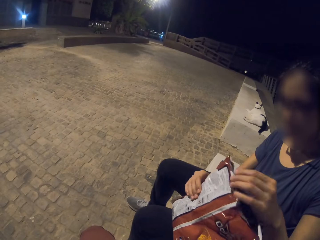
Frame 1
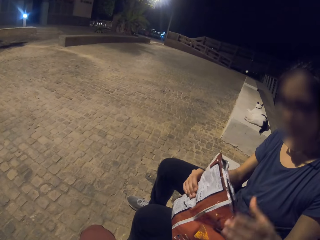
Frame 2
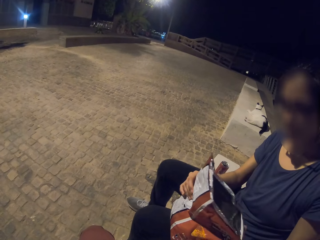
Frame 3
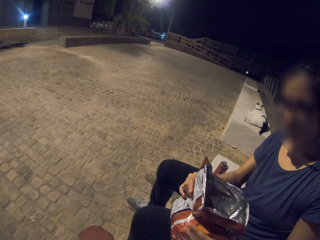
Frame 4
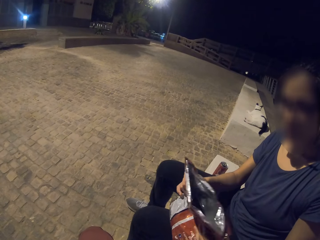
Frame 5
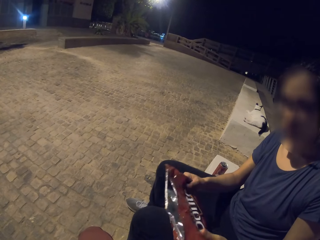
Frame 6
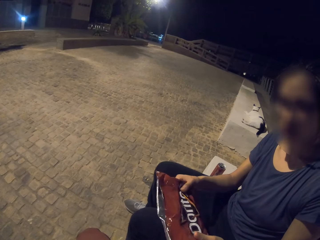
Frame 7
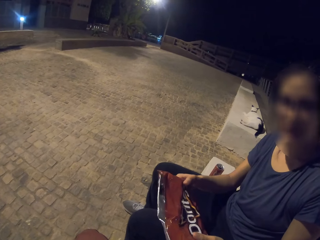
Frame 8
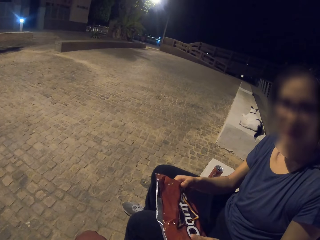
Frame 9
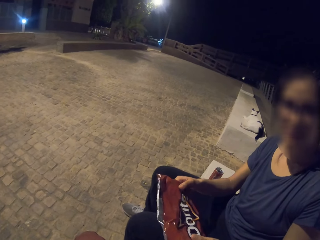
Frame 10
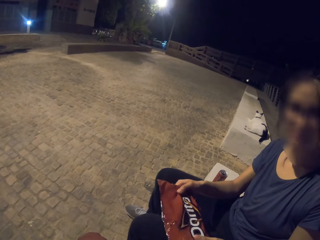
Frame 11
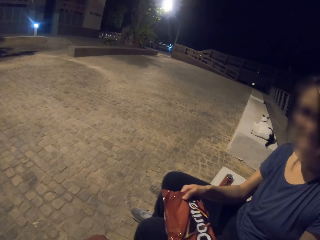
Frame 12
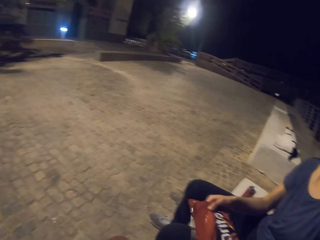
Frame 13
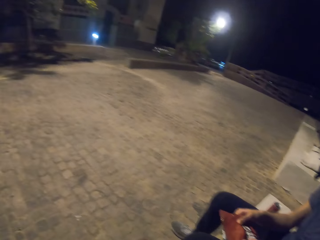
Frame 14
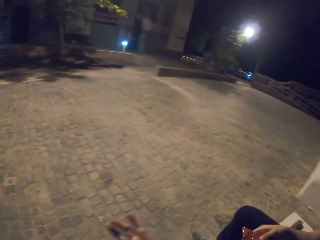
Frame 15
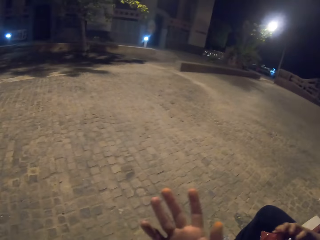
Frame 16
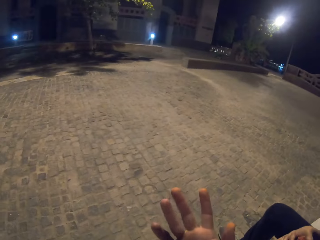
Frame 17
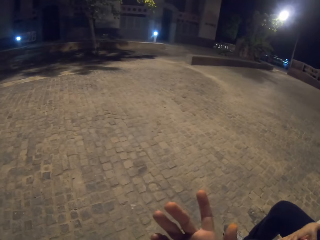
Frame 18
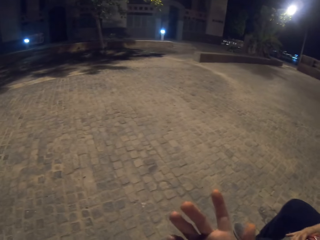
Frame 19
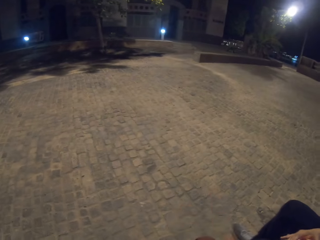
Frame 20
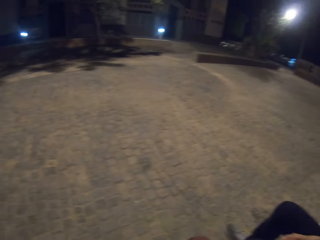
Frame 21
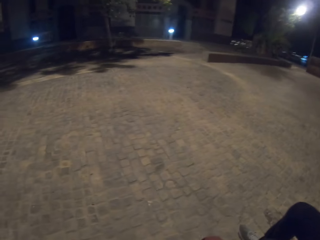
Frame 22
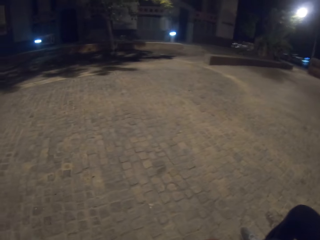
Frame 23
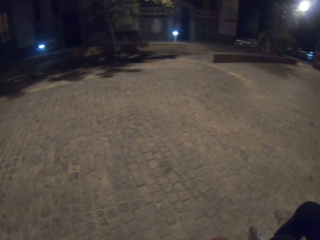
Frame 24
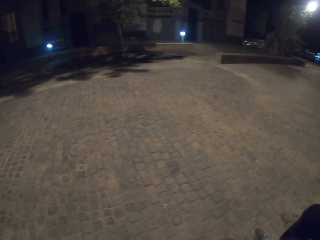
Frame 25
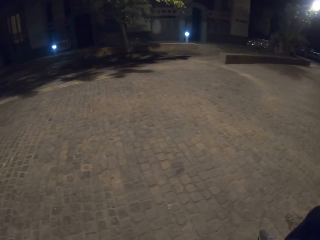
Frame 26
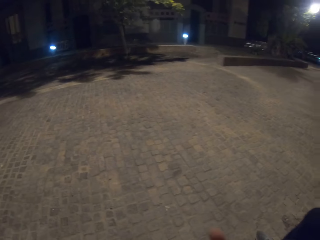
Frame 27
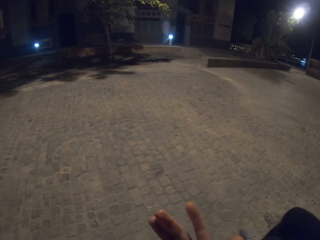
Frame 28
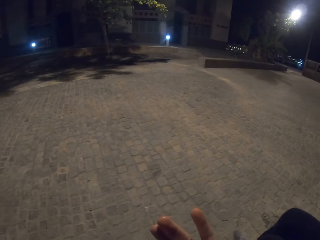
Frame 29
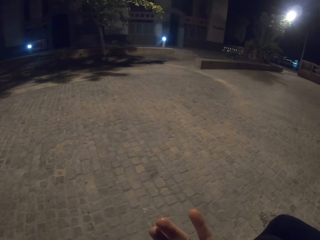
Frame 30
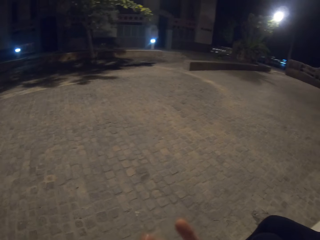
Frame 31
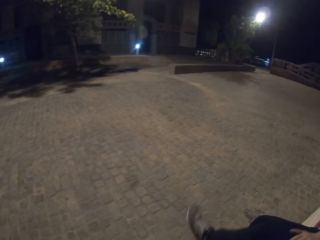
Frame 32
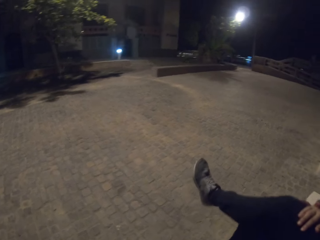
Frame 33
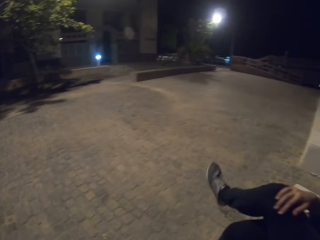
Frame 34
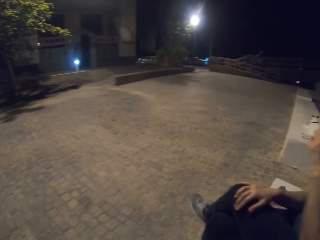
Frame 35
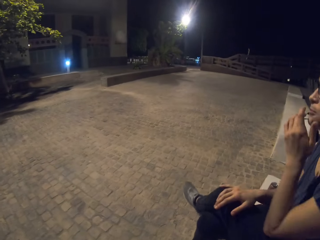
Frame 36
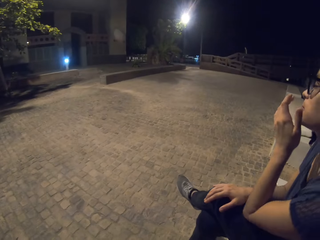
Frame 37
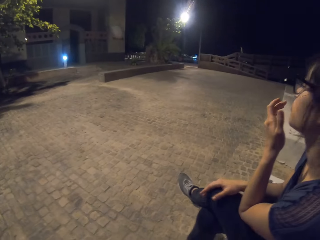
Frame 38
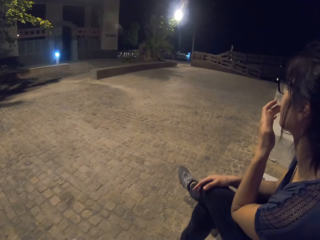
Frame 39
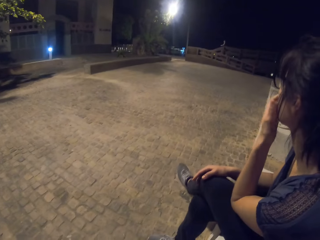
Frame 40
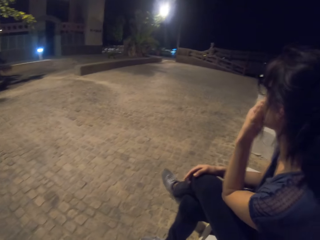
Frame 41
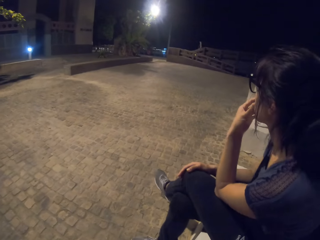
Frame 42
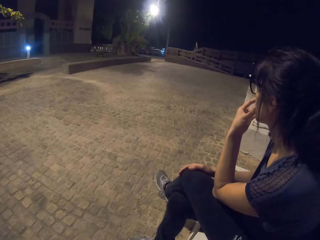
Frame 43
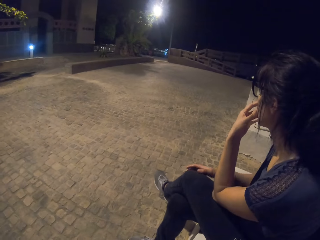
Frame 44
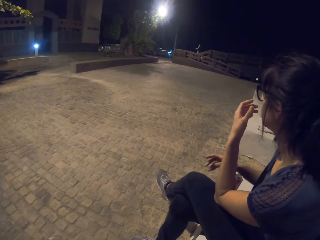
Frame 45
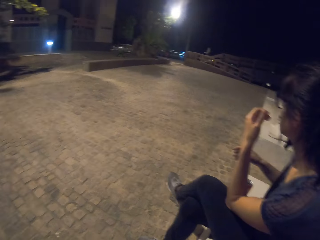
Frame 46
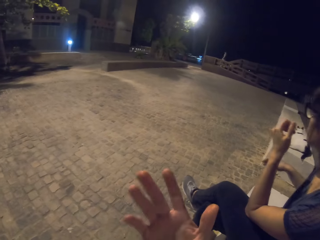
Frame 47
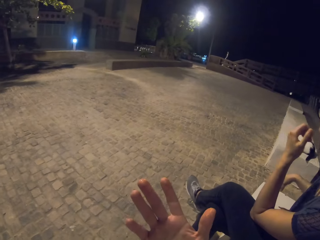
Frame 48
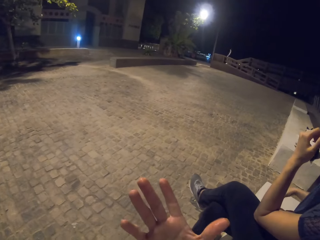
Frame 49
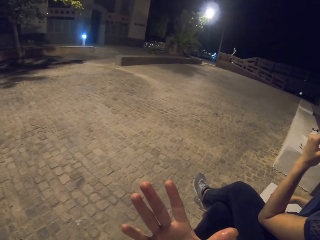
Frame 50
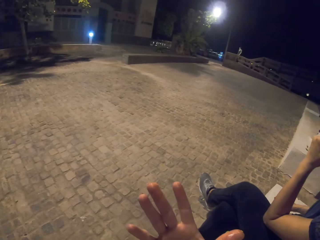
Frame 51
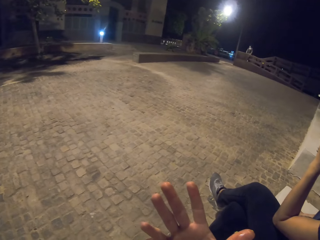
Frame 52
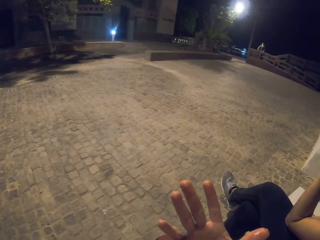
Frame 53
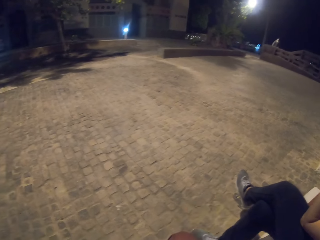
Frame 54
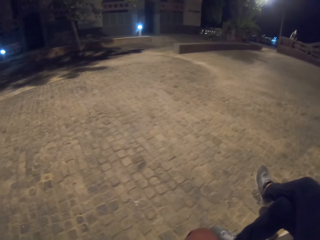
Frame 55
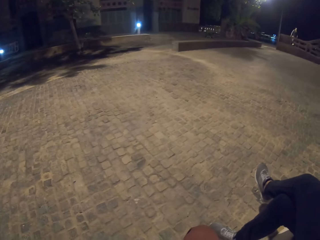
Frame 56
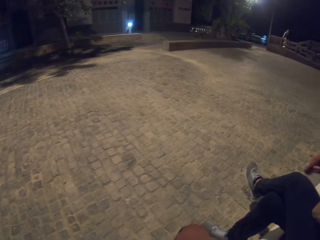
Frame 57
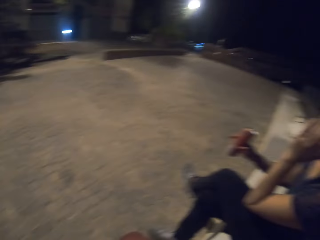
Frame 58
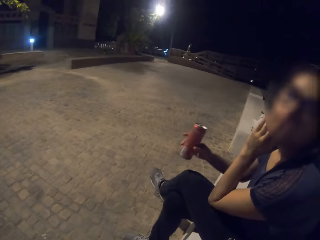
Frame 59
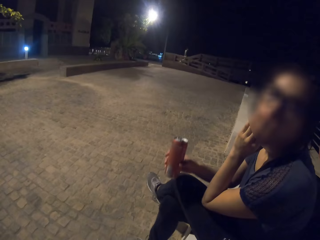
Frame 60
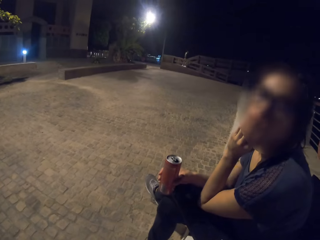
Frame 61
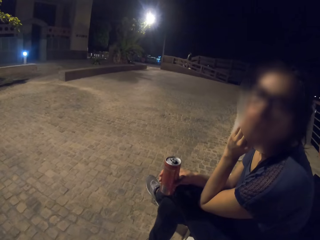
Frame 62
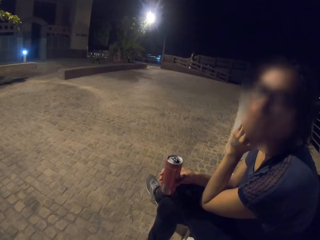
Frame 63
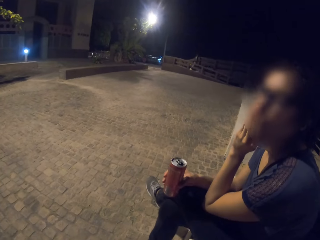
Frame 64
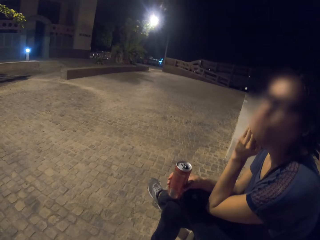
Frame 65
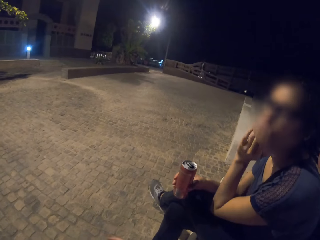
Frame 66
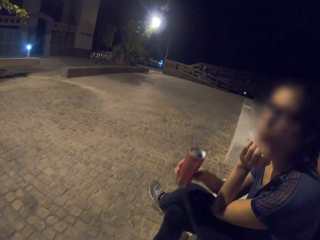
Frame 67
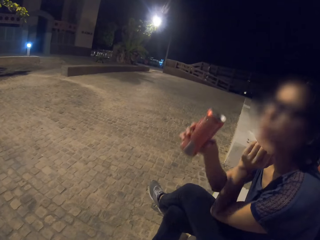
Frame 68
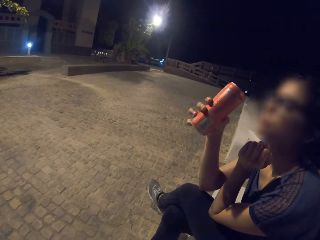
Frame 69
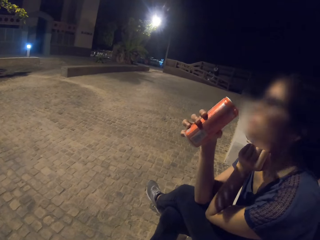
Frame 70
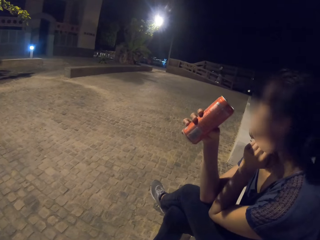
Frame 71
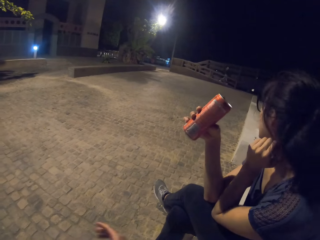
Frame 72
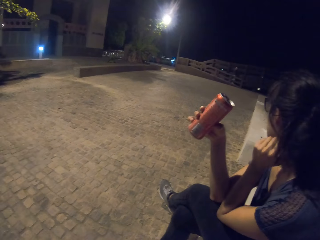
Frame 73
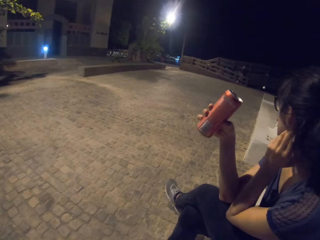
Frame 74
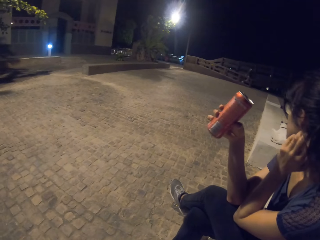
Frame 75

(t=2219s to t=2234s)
A lady folds the bag of crisps. The camera wearer folds the packet of something. They look around. They lick the fingers. The lady picks the coca cola can.

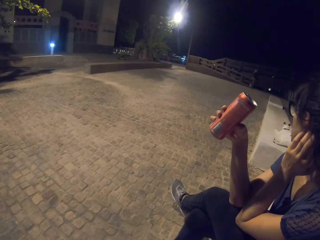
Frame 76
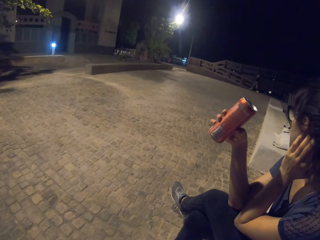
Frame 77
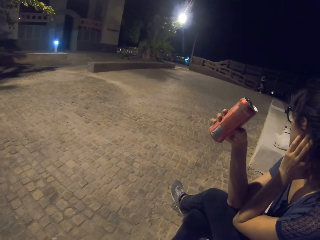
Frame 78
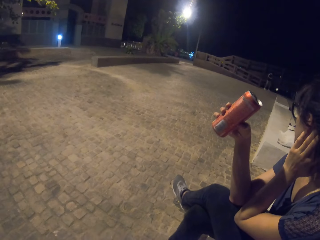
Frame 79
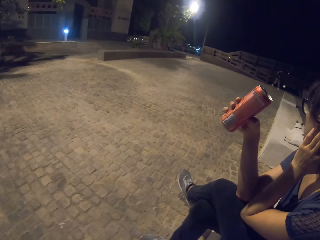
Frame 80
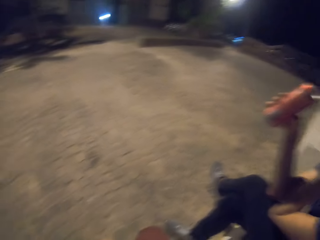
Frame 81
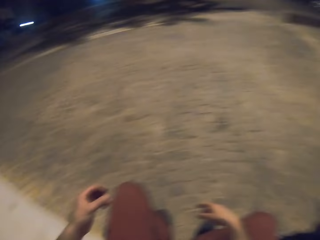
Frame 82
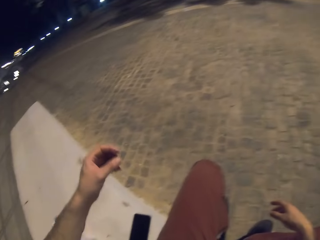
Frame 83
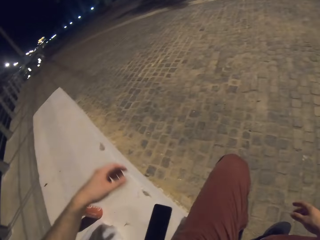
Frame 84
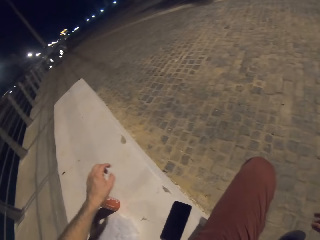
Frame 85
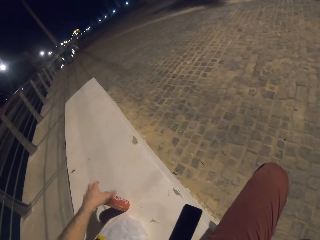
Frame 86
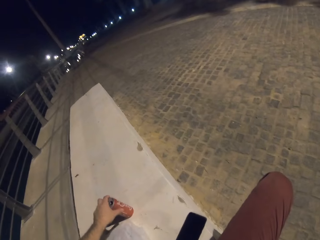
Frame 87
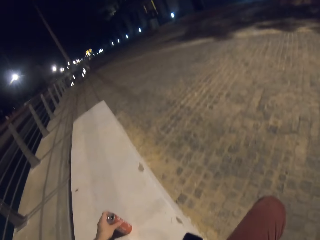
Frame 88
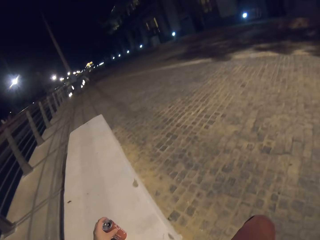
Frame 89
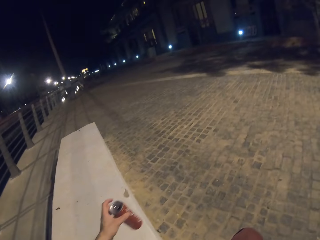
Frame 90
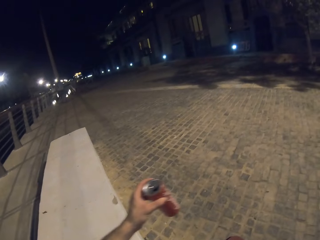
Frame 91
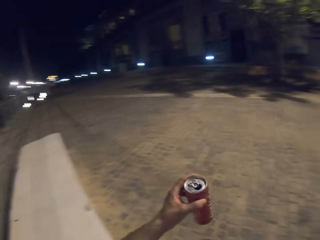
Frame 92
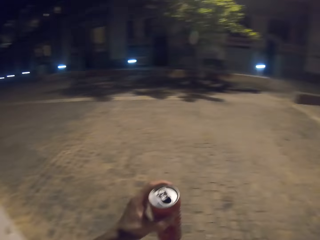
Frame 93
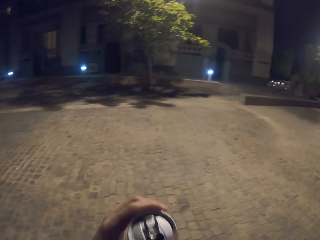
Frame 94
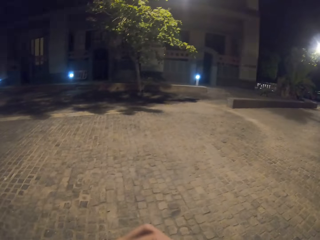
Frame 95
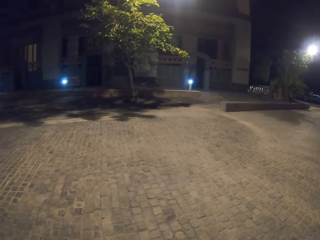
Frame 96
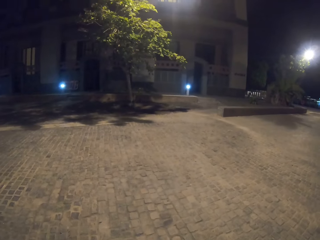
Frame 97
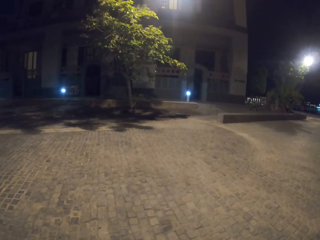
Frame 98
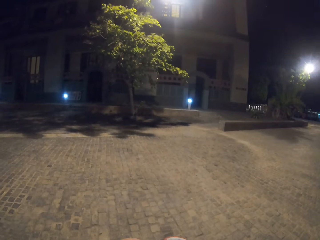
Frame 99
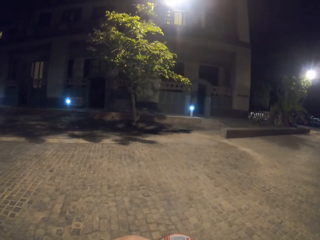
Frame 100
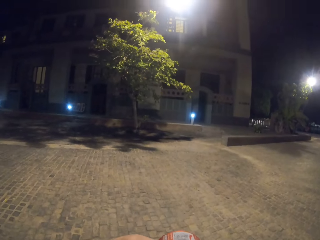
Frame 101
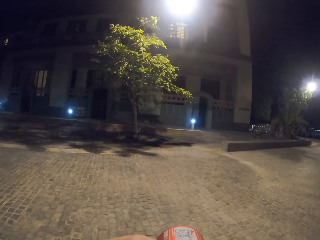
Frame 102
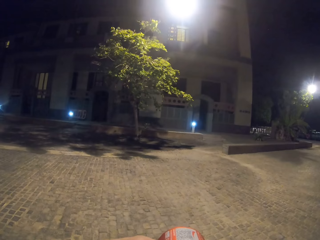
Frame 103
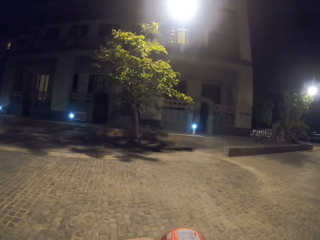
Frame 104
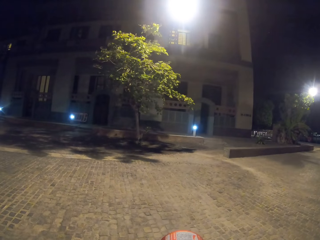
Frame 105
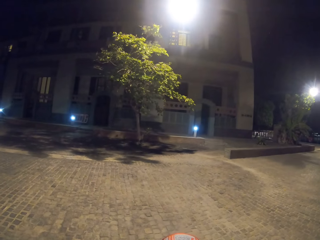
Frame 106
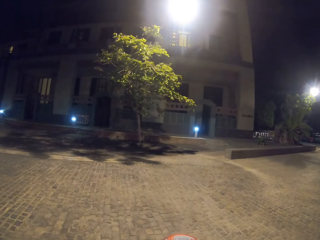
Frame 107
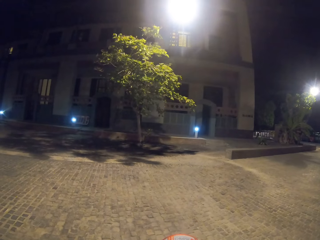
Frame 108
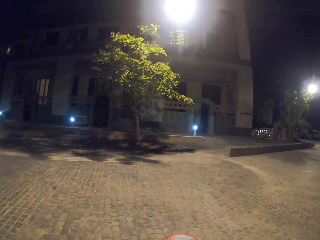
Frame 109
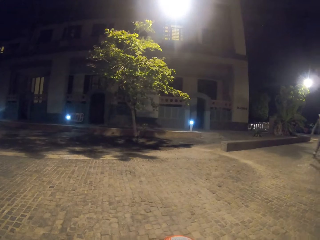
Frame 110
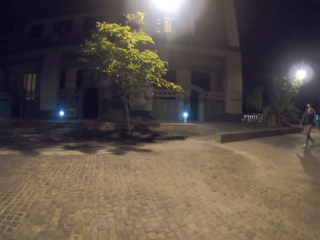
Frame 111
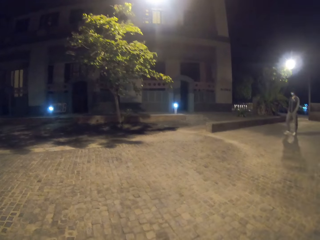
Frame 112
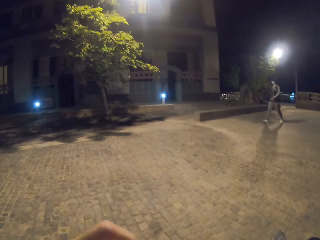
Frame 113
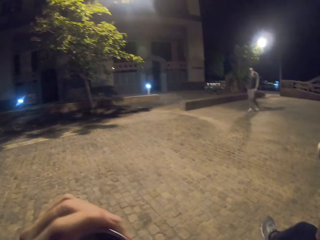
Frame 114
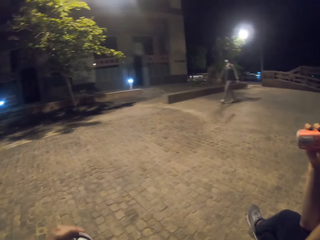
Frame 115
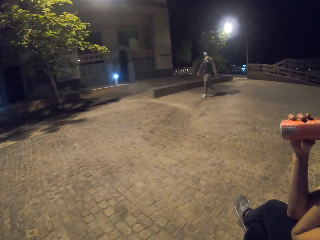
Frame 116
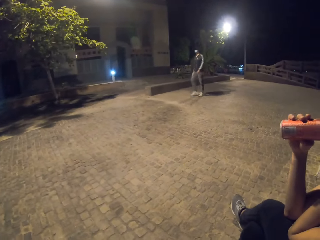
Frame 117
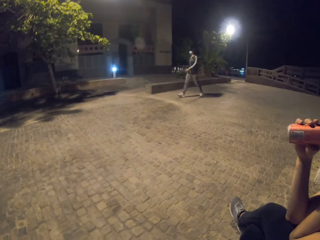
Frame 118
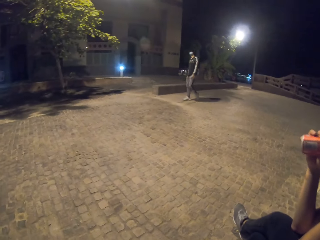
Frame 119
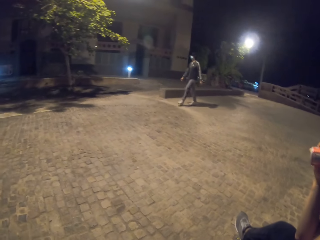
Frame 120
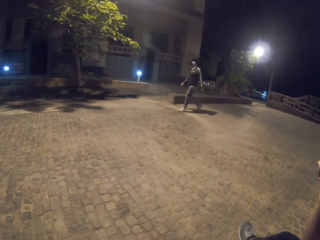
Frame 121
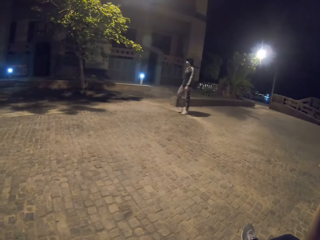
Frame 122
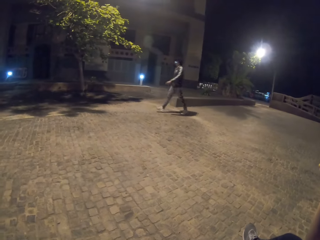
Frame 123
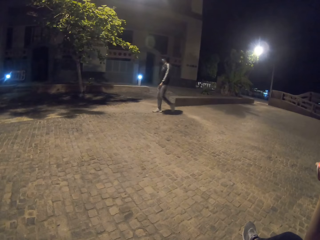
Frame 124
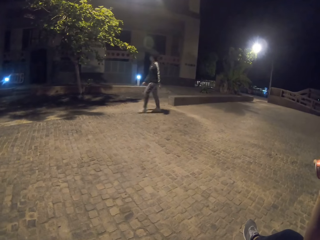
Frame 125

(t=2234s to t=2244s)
The camera wearer picks the coca cola can. They take a sip of soda. A man passes in front of the camera wearer and a lady. The lady drinks the soft drink.
